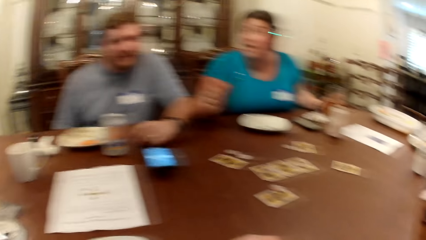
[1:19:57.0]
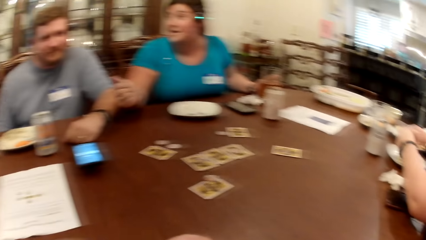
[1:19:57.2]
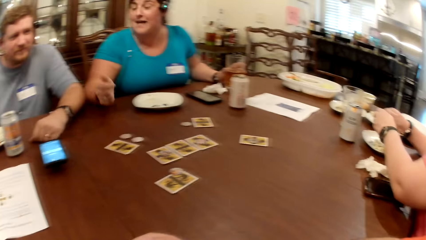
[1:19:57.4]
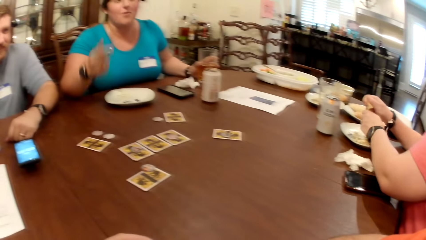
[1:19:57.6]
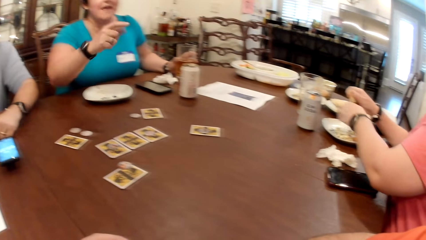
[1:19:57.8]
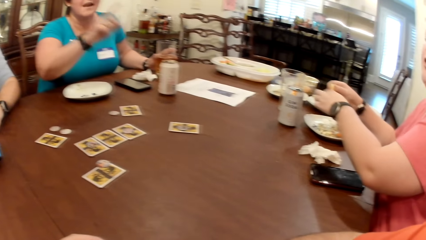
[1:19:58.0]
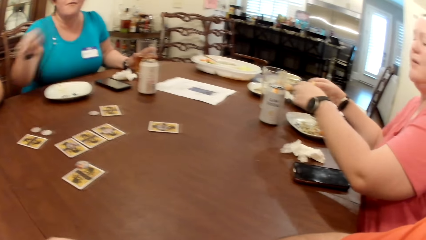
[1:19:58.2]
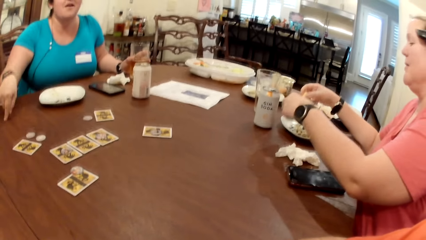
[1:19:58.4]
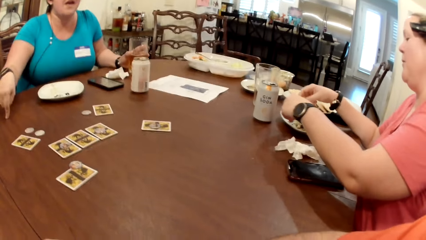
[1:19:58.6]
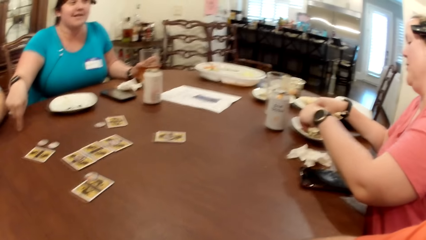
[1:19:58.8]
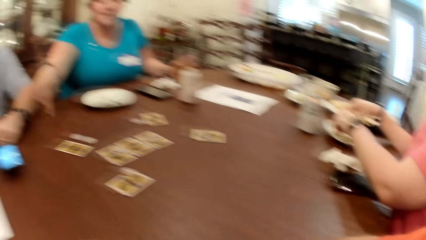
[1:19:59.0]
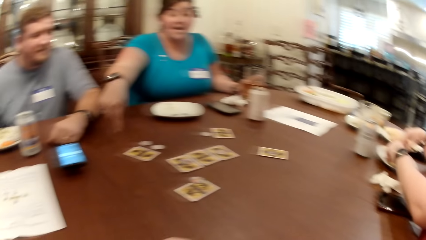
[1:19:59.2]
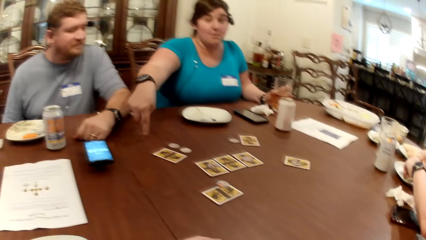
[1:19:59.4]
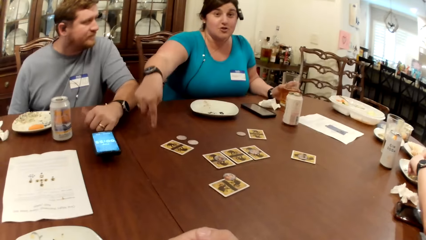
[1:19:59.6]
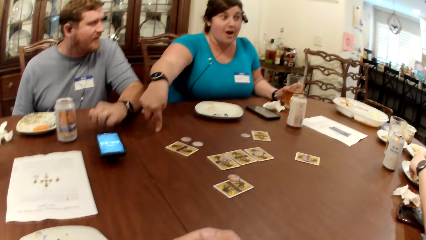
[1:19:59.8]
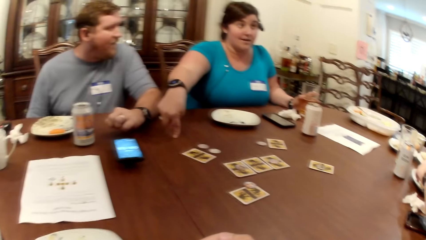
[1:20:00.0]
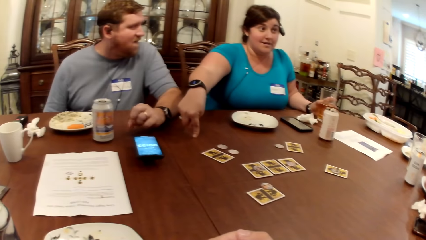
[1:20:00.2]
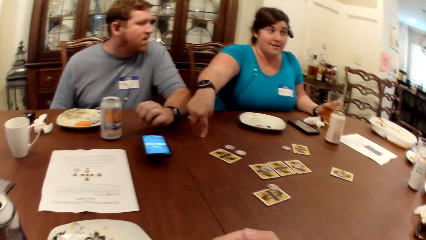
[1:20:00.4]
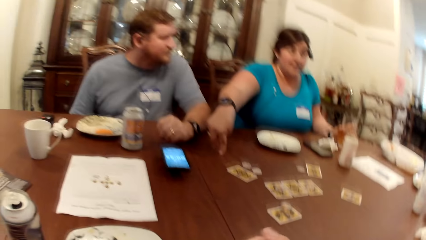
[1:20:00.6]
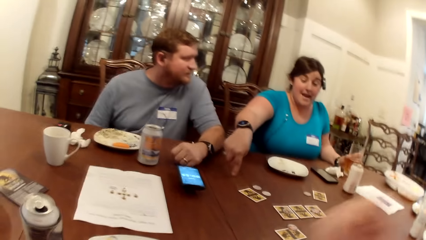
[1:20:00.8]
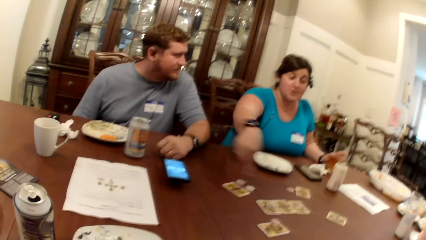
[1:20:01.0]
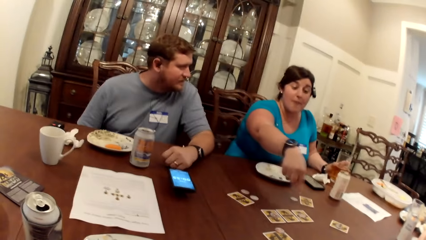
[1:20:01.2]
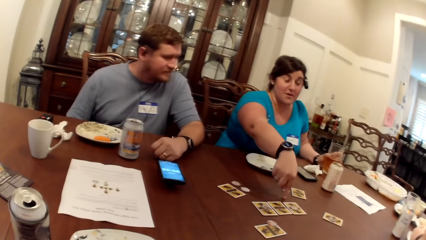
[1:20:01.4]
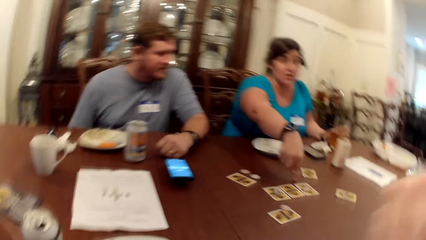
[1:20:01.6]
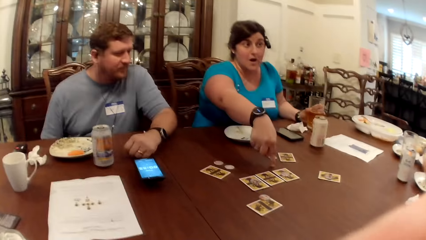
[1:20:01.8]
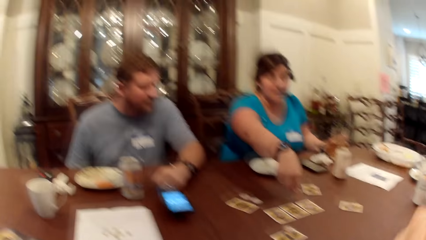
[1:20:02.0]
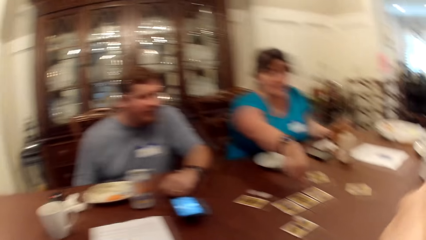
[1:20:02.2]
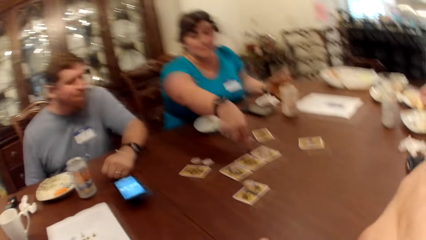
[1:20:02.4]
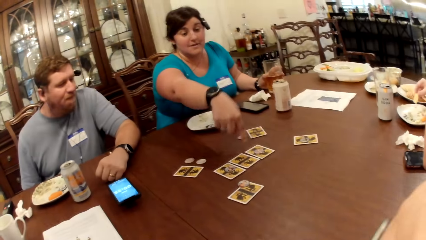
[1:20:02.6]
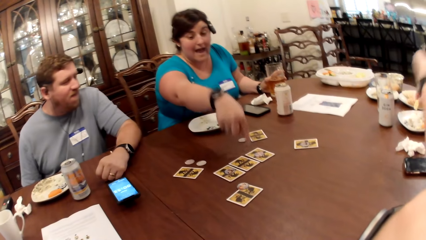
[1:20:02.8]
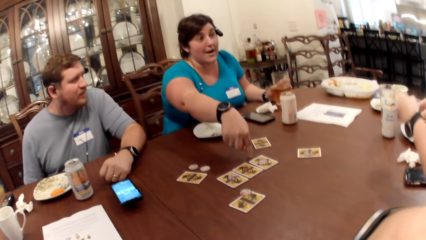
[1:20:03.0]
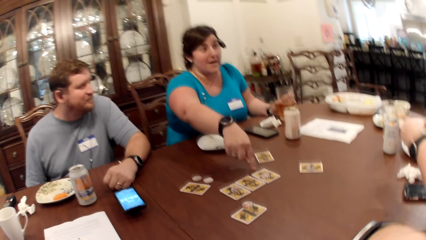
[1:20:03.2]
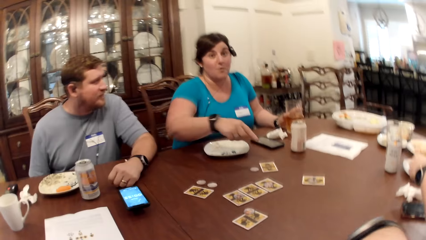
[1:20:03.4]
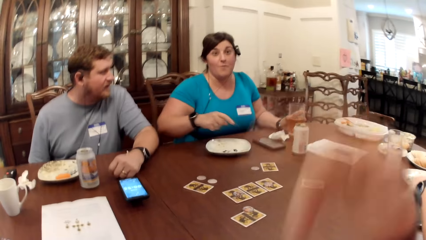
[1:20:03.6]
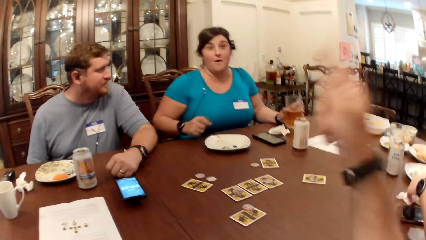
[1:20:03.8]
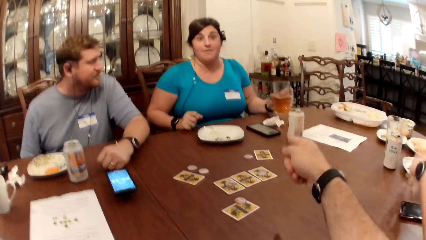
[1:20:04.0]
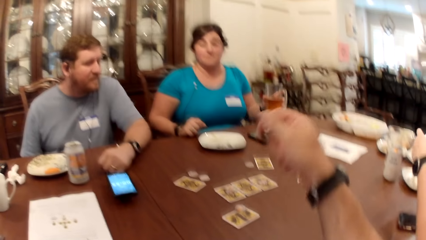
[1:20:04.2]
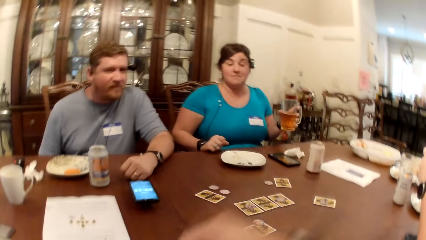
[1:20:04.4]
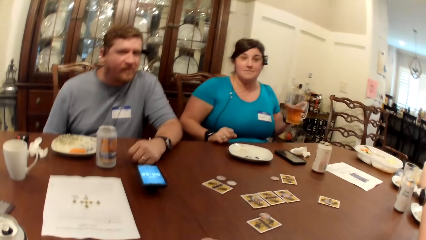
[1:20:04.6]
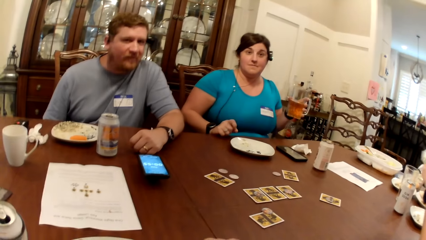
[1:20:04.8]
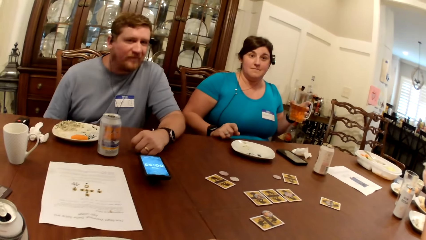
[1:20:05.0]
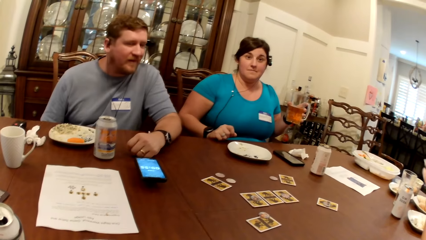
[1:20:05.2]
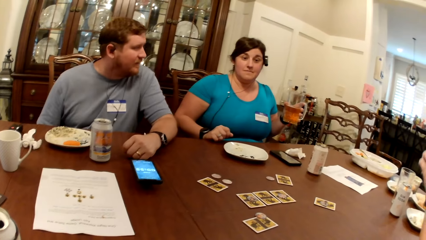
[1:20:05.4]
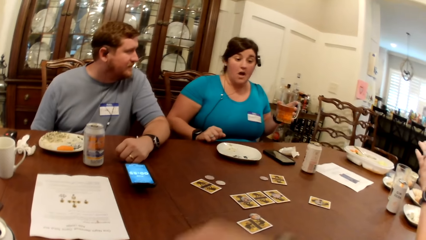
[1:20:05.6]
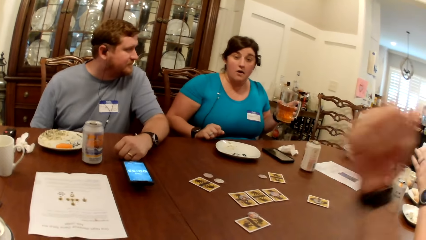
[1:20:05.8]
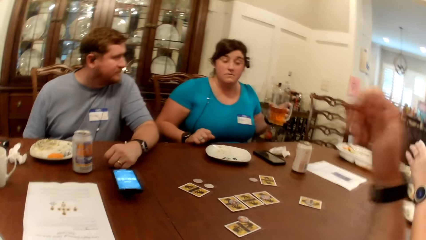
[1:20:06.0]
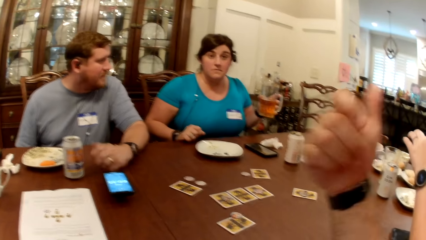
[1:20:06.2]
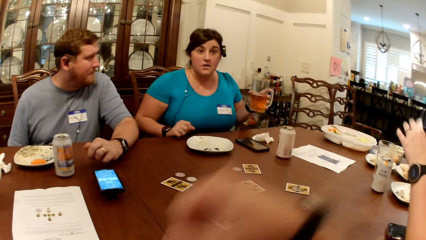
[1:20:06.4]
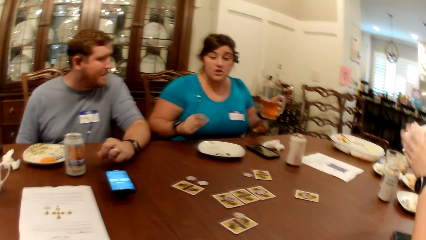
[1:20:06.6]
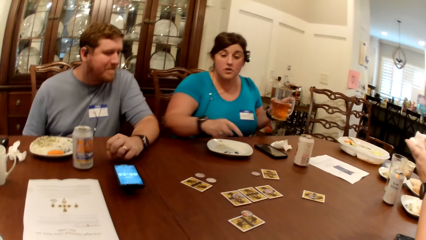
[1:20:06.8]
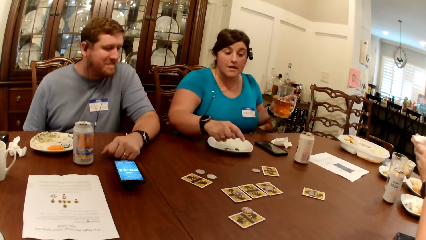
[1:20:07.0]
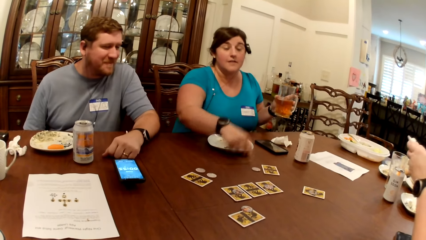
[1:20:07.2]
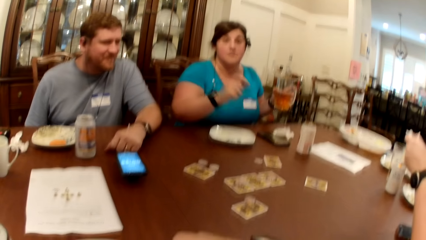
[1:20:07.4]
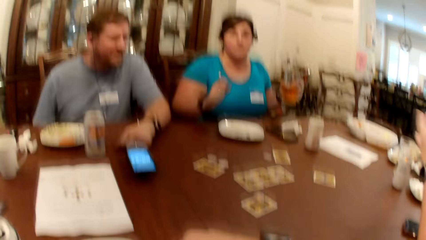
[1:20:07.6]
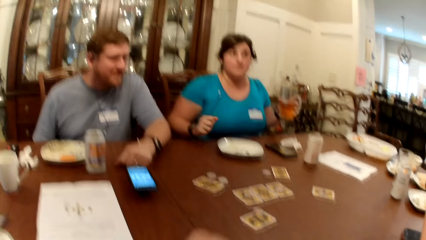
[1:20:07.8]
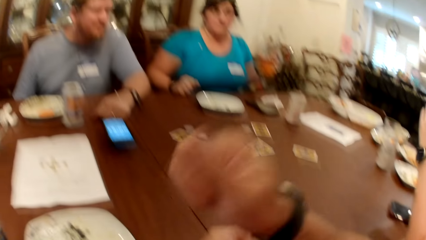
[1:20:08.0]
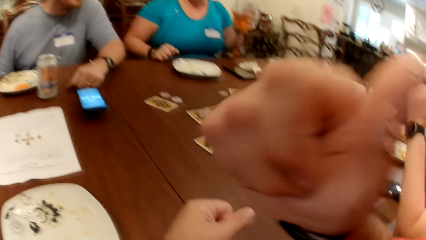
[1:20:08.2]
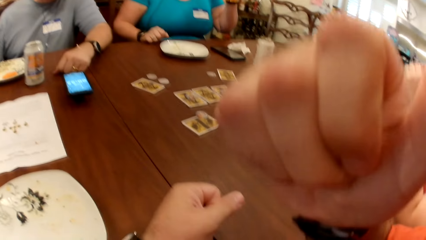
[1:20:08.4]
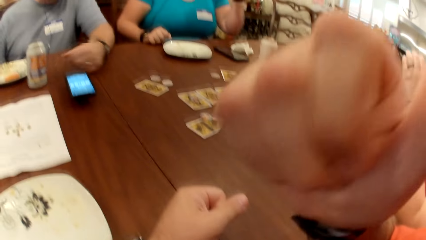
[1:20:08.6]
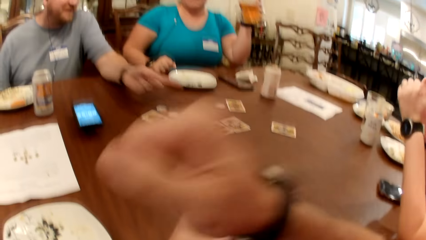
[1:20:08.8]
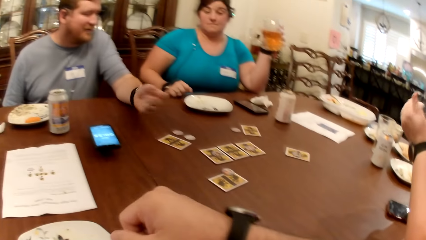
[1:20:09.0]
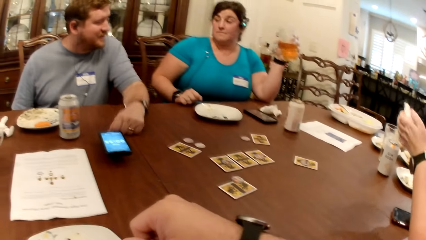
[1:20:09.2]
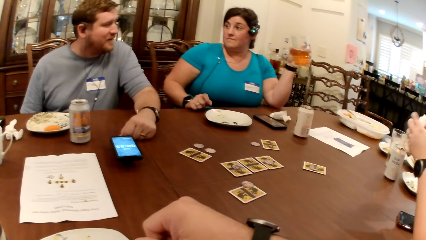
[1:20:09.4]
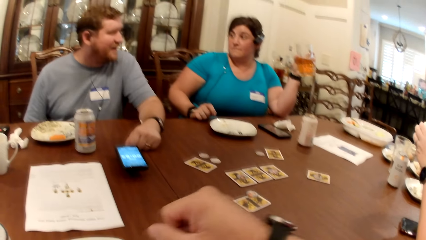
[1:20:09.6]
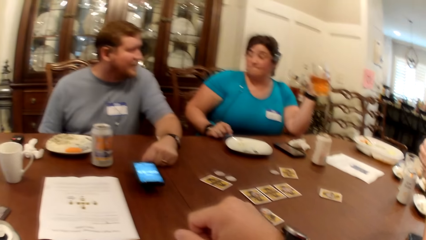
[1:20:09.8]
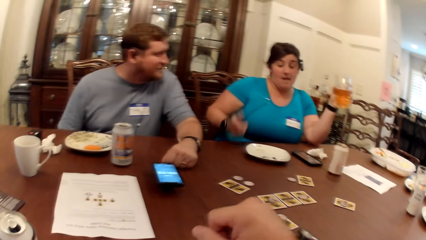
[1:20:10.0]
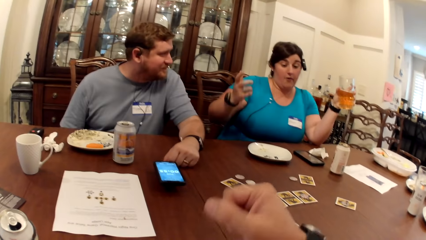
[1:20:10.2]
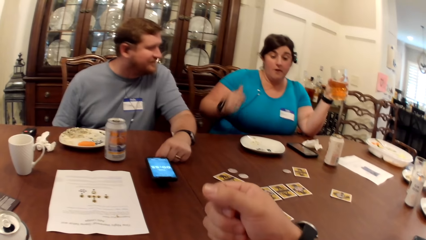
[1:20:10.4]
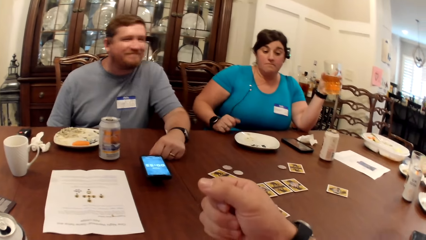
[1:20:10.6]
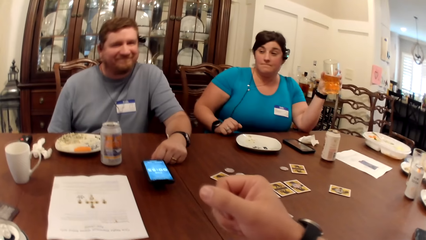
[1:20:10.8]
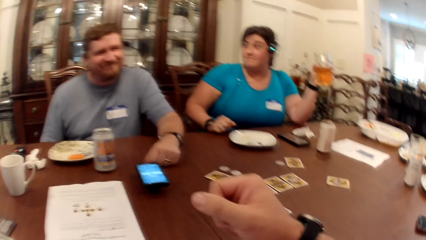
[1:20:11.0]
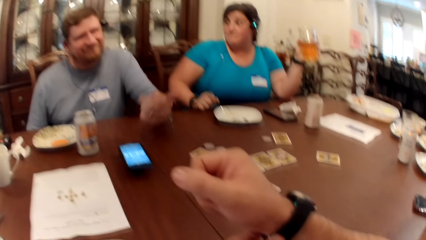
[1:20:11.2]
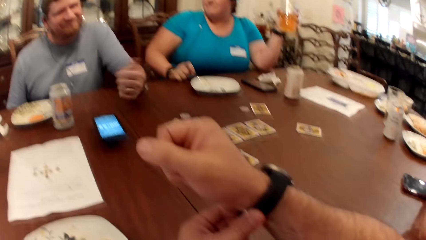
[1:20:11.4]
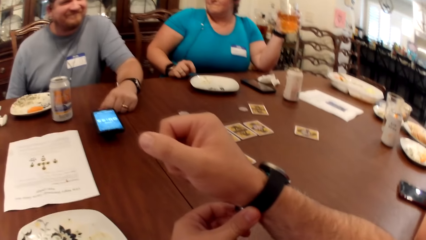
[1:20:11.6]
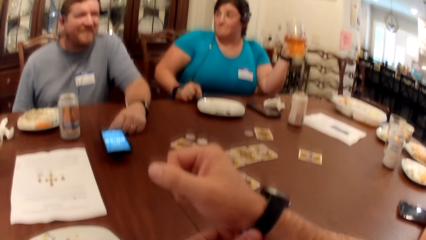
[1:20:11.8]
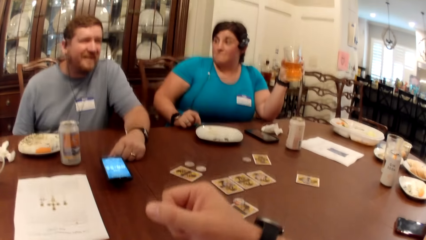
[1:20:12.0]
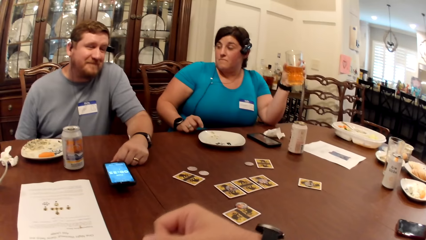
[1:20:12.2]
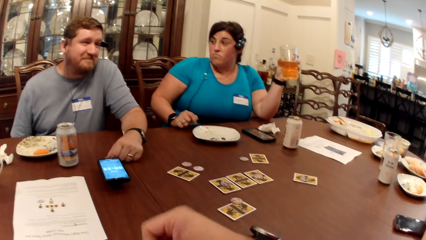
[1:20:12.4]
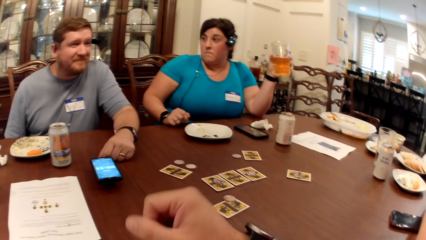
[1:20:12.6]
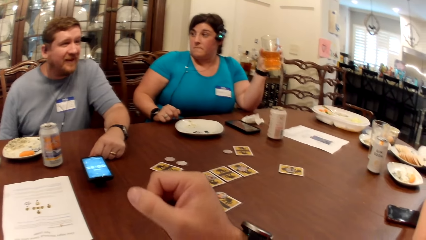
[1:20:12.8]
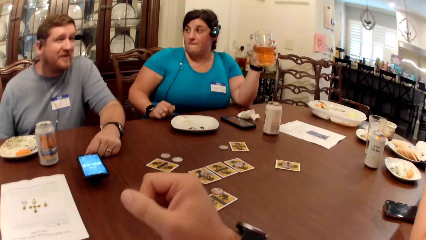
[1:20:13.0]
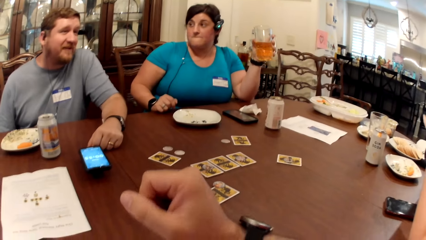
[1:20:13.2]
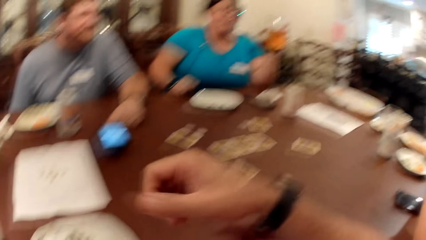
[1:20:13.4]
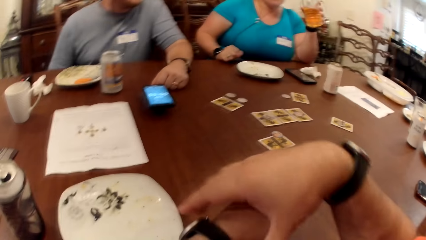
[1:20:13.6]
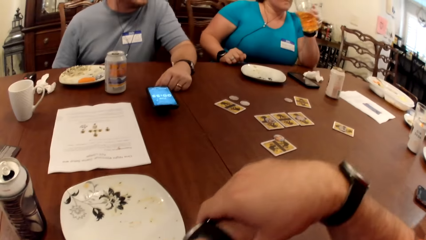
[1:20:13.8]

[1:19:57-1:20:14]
The woman picks at some sauce in the plate on the table with a celery in her right hand. She picks the paper towel from the table with her left hand. Another woman picks the glass of juice from the table with her left hand. The first woman cleans both hands with the napkin. The other woman drinks from the glass of juice in her left hand. The camera wearer adjusts the wrist watch on his right hand with his left hand.
